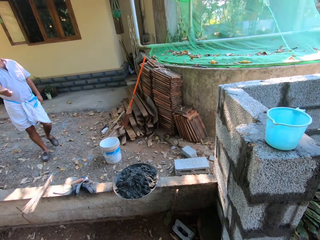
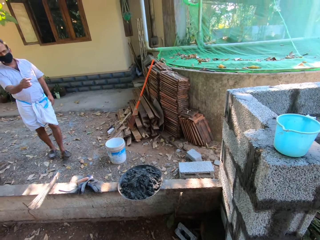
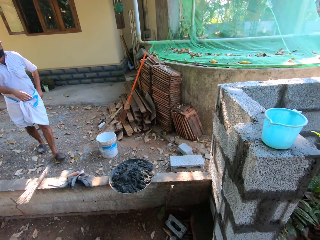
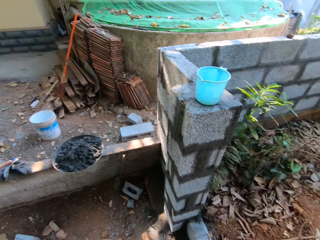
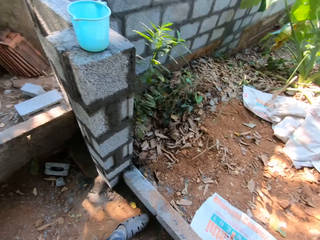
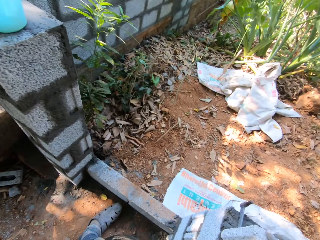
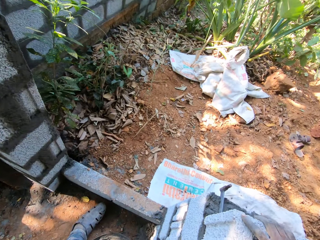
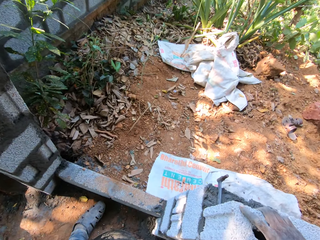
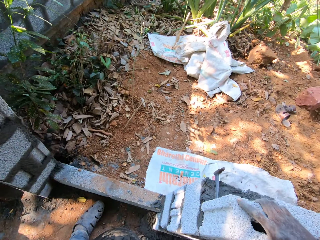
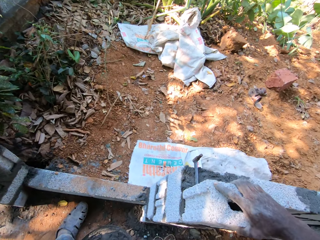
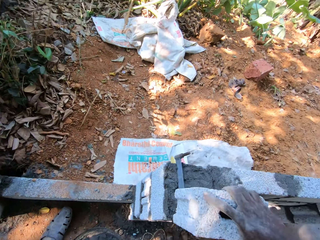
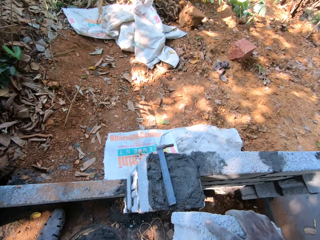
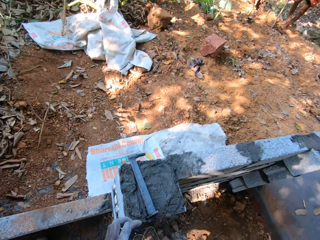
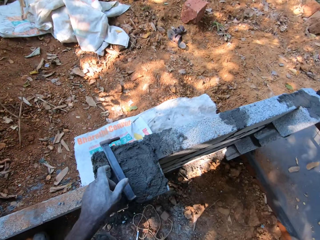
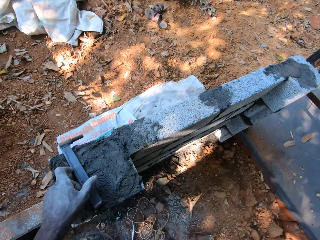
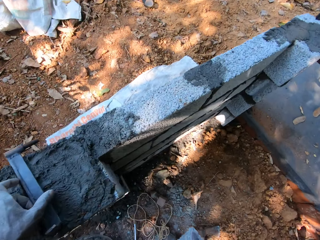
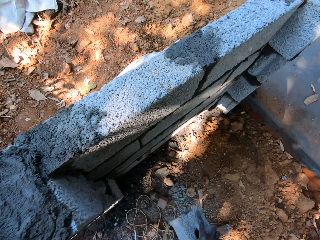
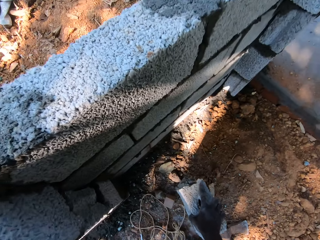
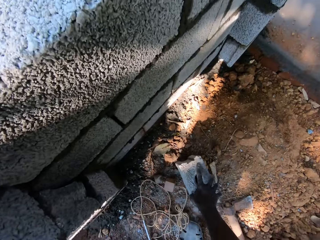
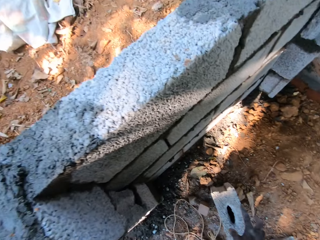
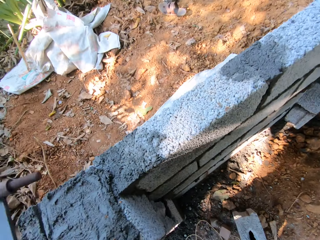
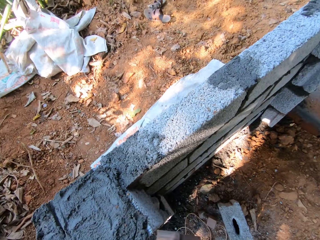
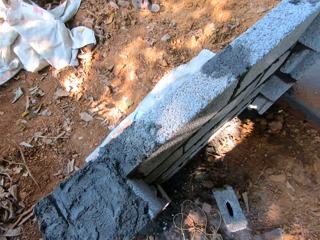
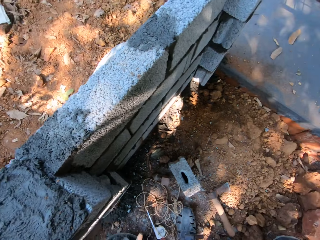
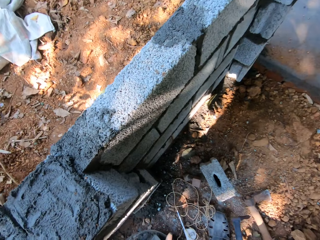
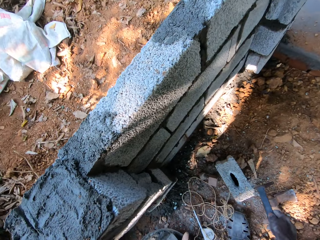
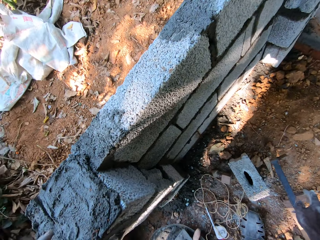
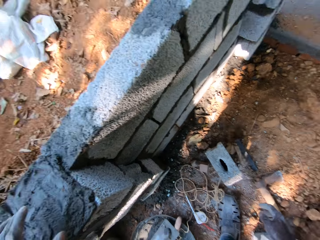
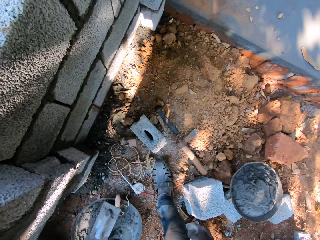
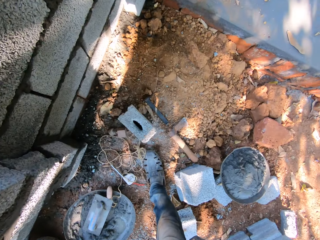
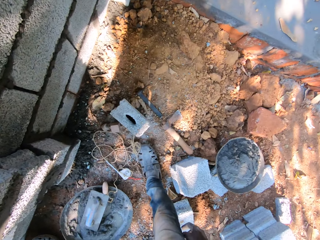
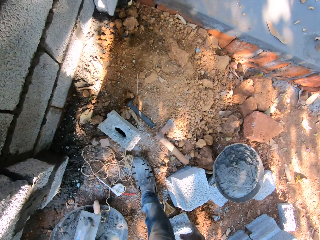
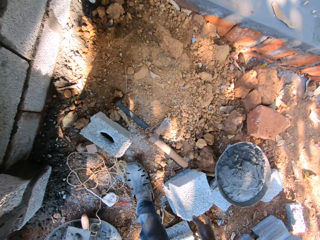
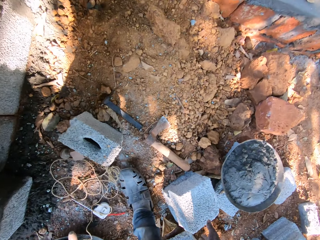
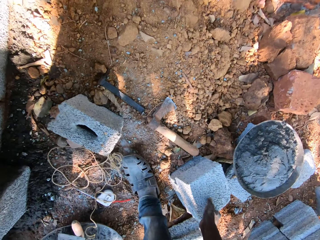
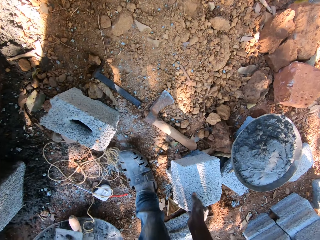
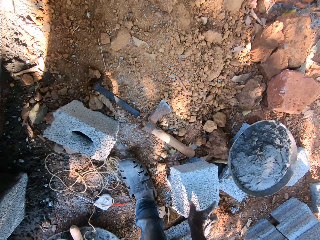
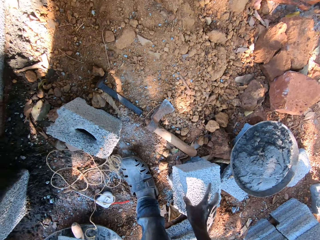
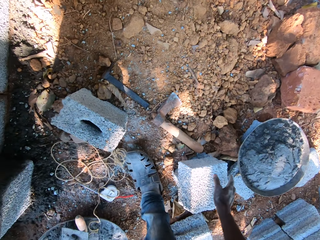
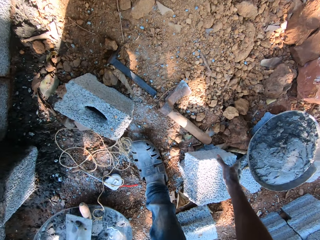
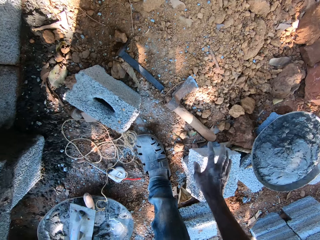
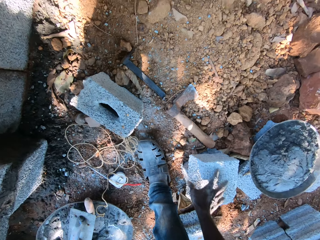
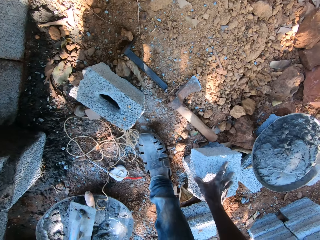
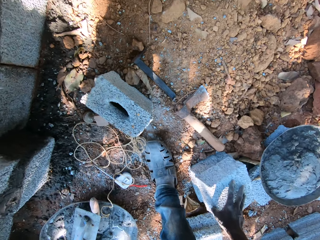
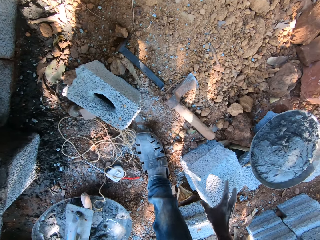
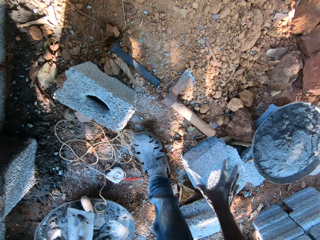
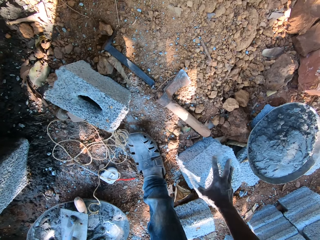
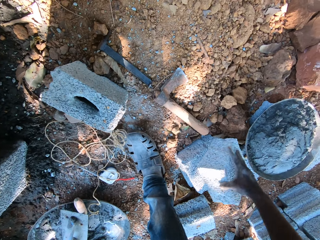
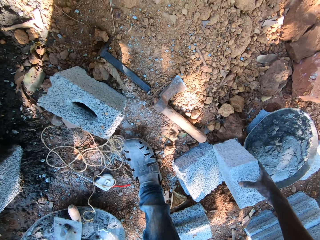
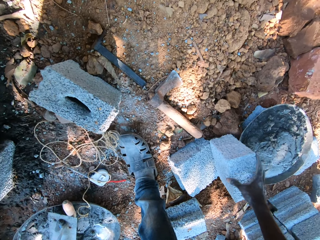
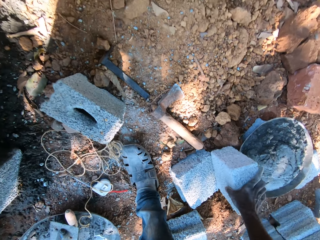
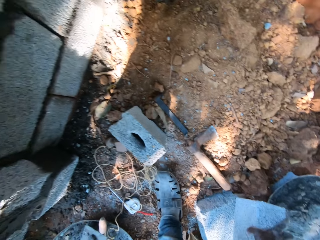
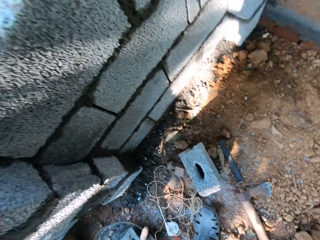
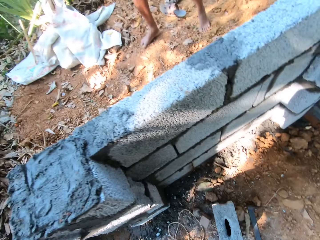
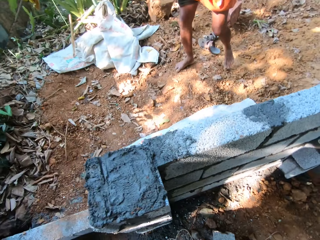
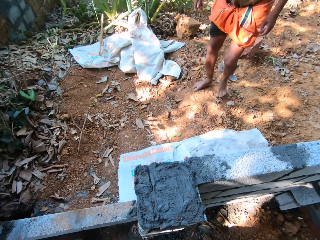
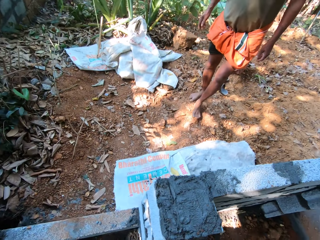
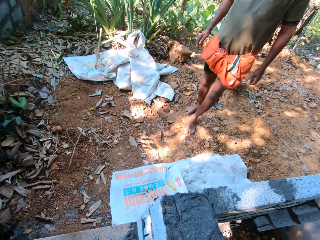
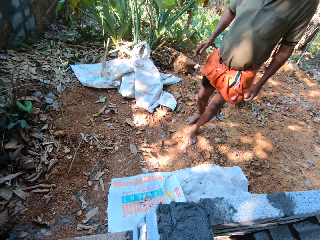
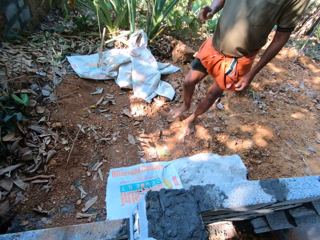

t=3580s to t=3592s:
The camera wearer looks at someone while talking. He interacts with a man. He picks up the cinder block on the block wall with his right hand. He holds a chisel on the wall with his left hand. He drops the cinder block on the ground with his right hand. He picks up the chisel on the block wall with his left hand. He holds the chisel in his right hand. He drops the chisel on the ground with his right hand. He touches a concrete block on a block with his right hand. He picks up the concrete block on the block with his right hand.

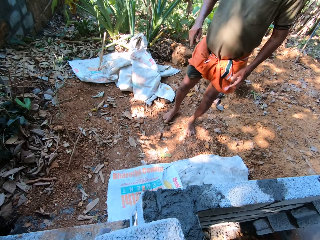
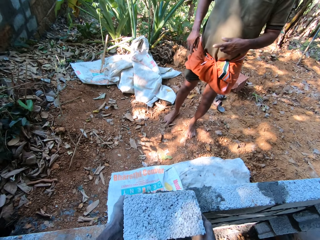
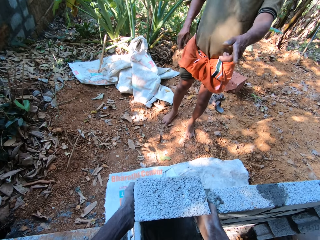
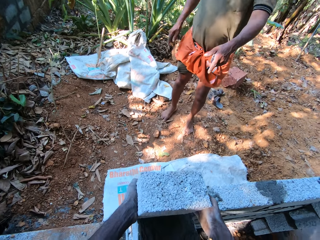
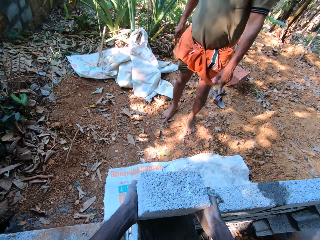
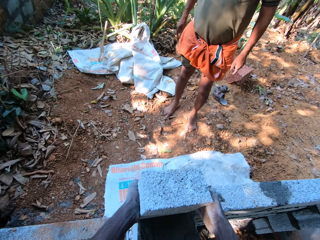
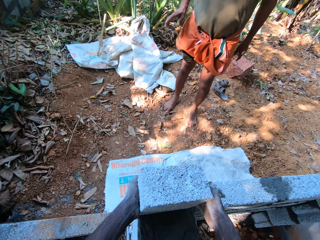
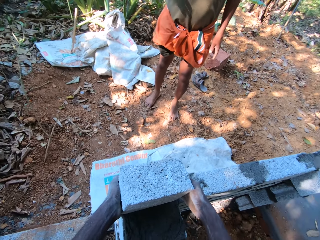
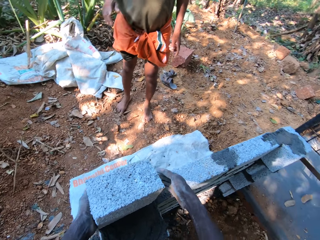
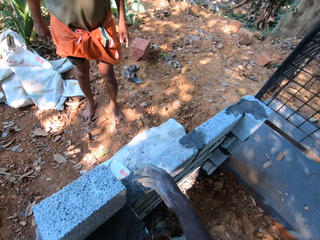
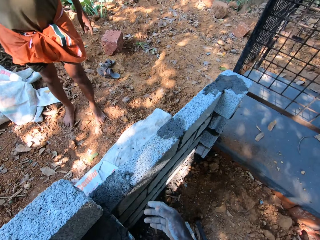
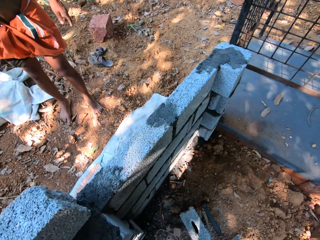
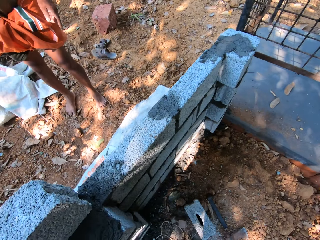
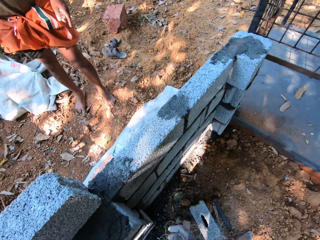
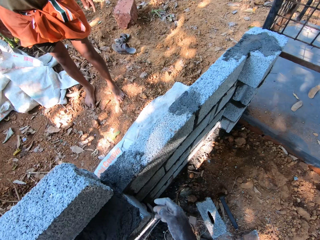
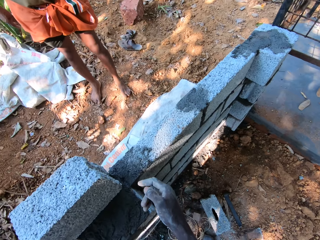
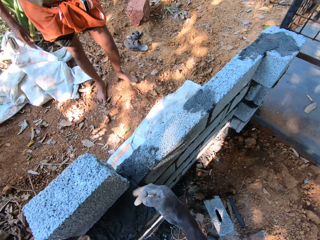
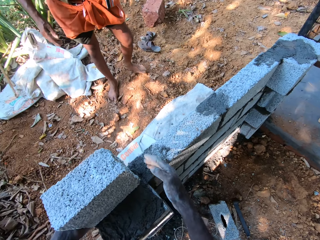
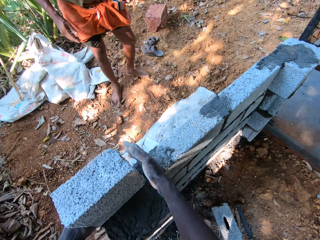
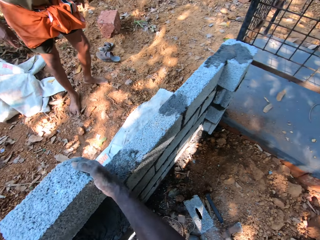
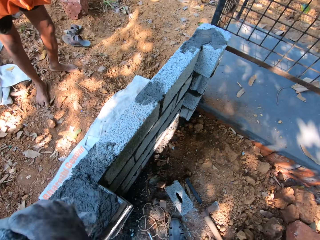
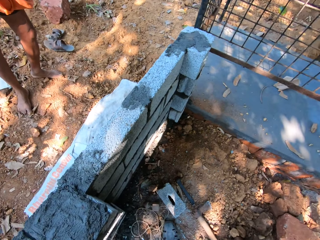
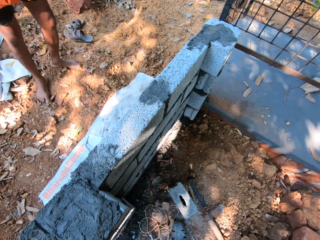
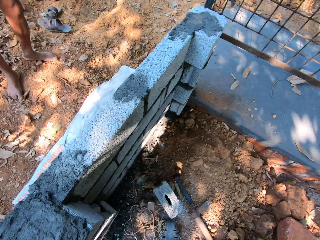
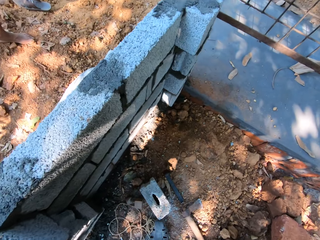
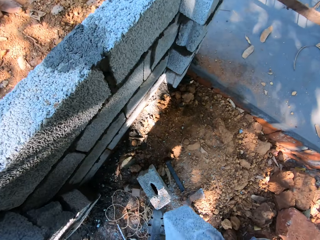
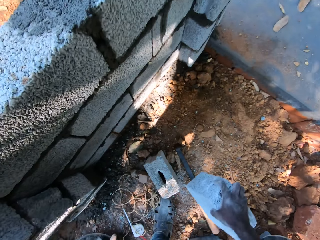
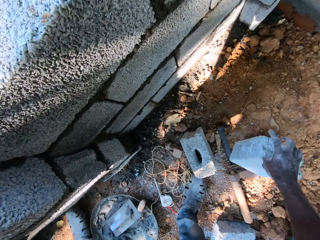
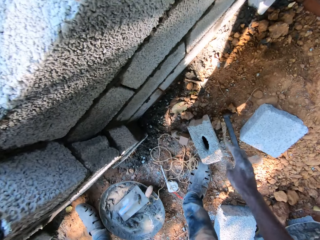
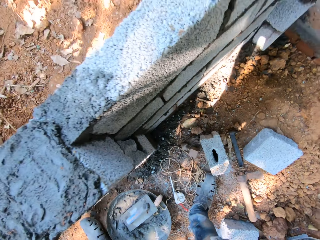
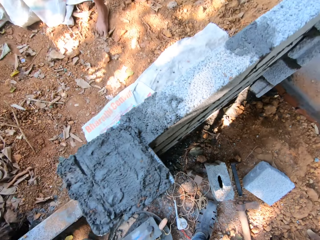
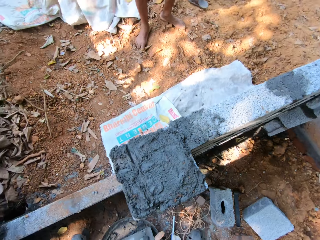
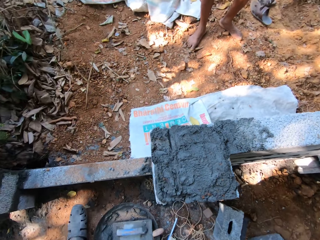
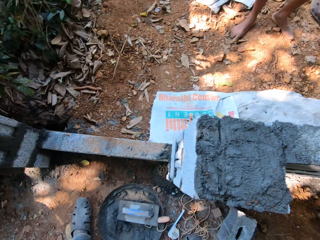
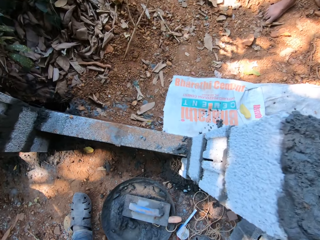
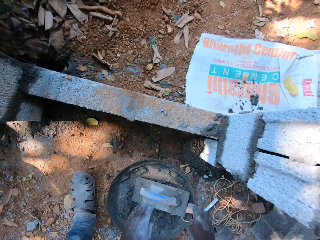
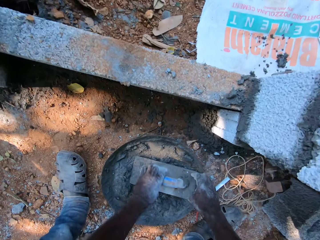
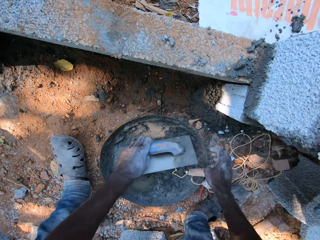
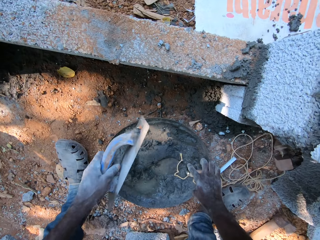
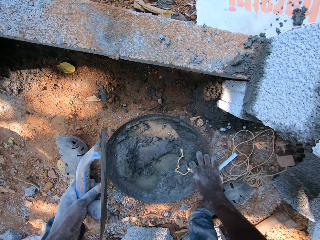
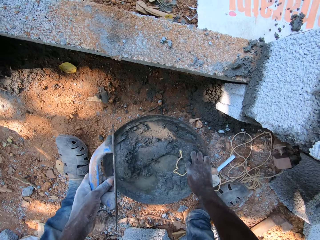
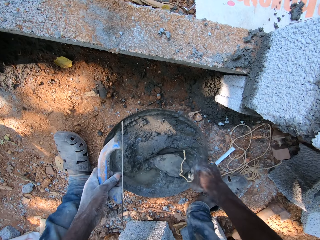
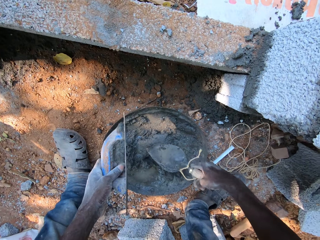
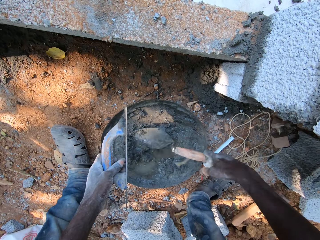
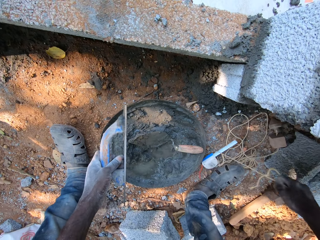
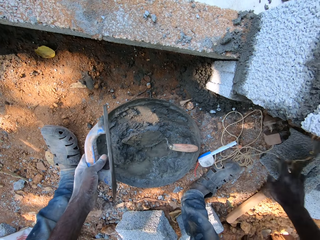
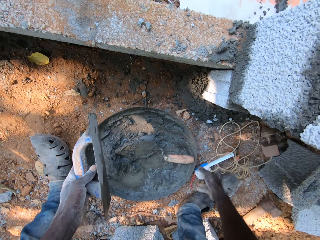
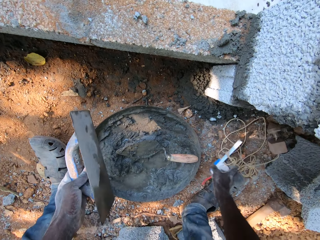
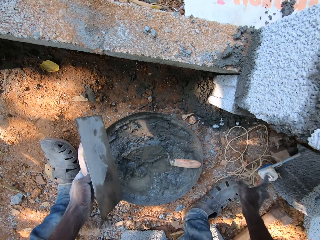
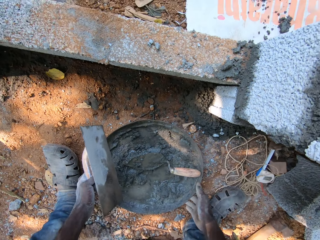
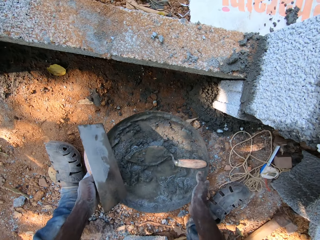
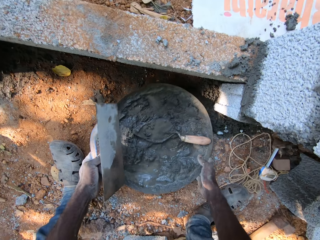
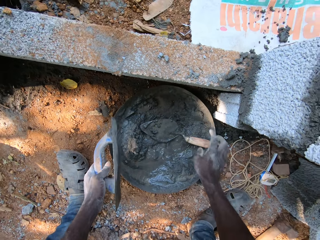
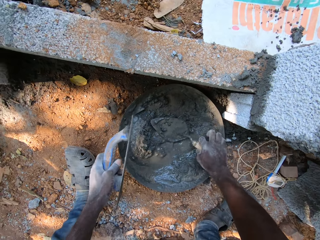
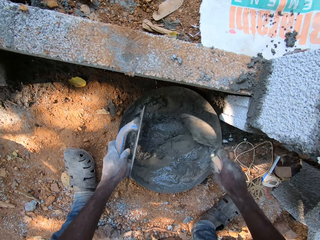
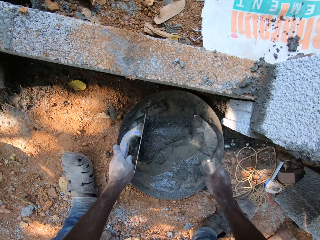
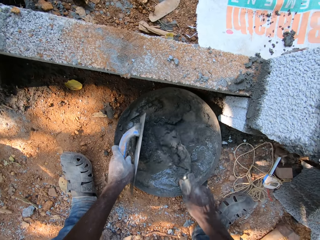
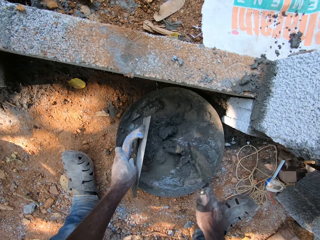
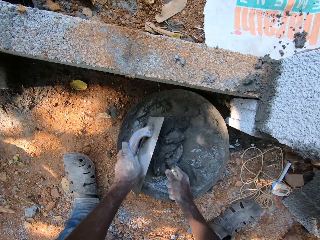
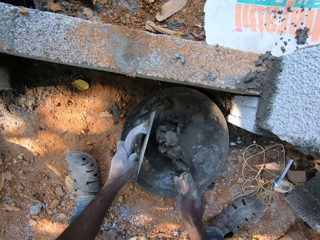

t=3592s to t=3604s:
The camera wearer drops the concrete block on the block wall with both hands. He picks up the concrete block on the block wall with his right hand. He drops the concrete block on the ground with his right hand. He picks up a steel trowel from a head pan on the ground with his left hand. He picks up a hand trowel from the head pan on the ground with his right hand. He drops the hand trowel in the head pan on the ground with his right hand. He touches a roll of twine with his right hand. He picks up a measuring tape on the ground with his right hand. He drops the measuring tape on the ground with his right hand. He shifts the head pan on the ground with both hands. He holds the hand trowel in the head pan with his right hand. He holds the head pan on the ground with his left hand. He turns the mortar in the head pan with the hand trowel in his right hand.
